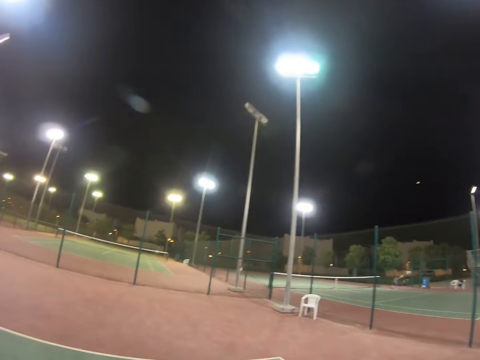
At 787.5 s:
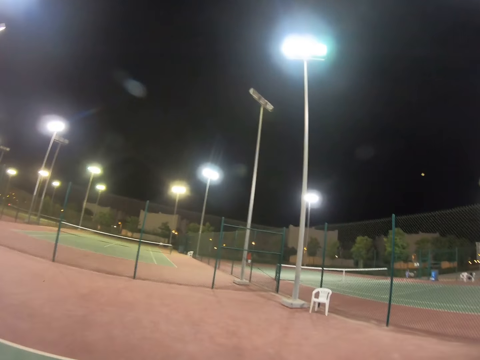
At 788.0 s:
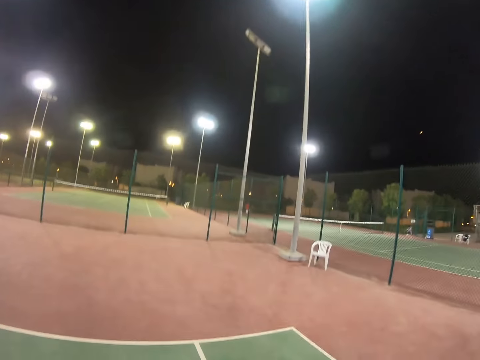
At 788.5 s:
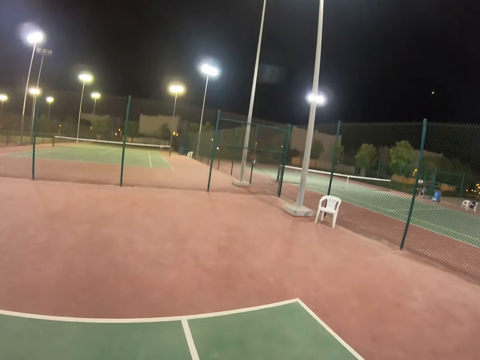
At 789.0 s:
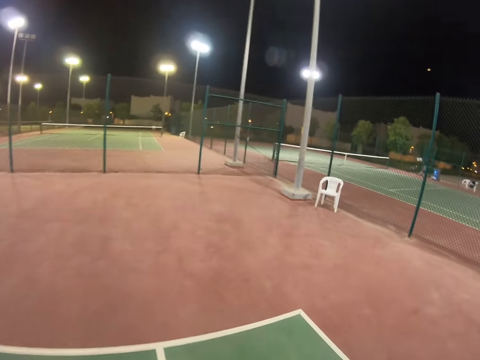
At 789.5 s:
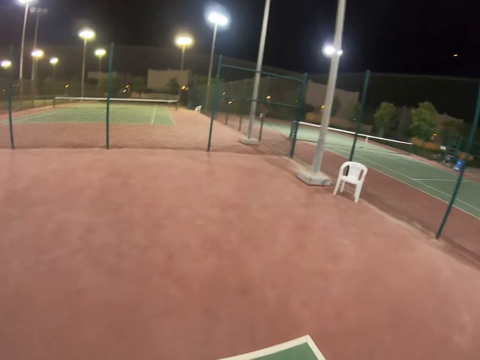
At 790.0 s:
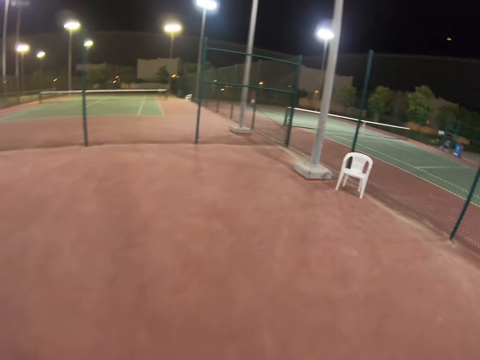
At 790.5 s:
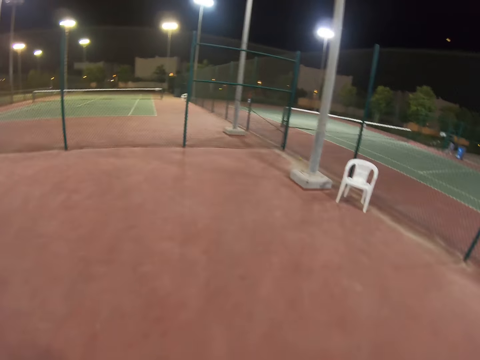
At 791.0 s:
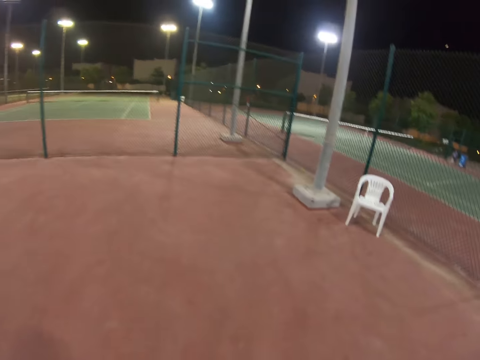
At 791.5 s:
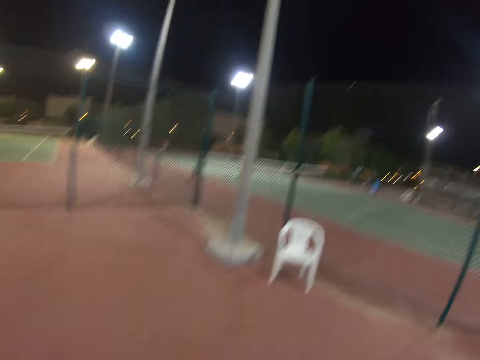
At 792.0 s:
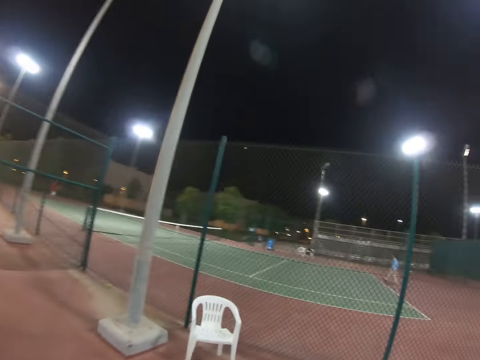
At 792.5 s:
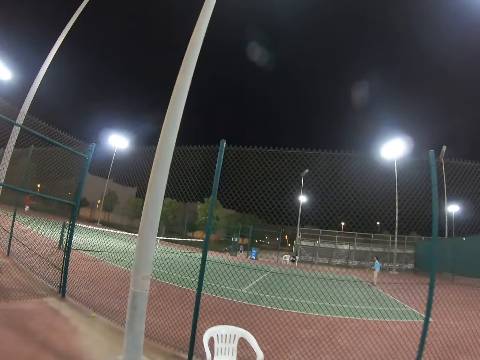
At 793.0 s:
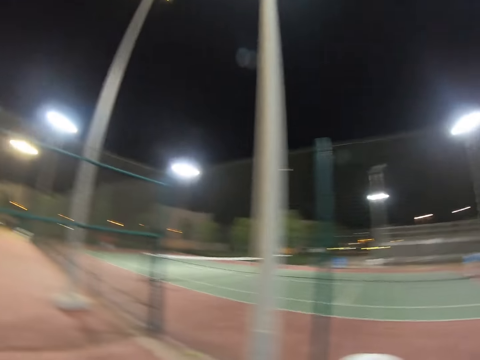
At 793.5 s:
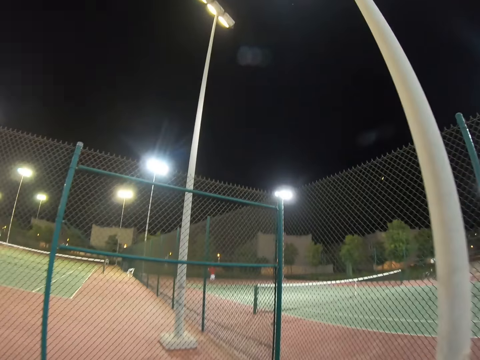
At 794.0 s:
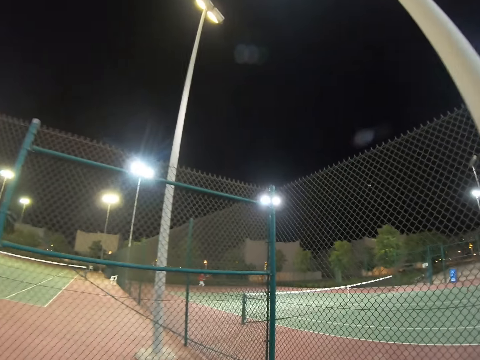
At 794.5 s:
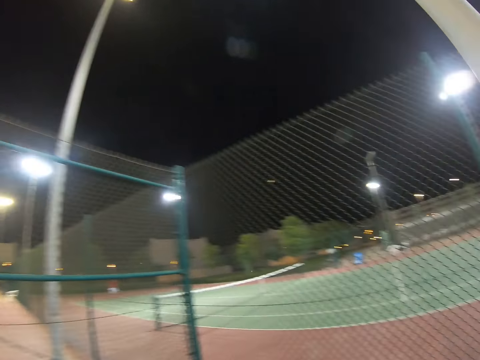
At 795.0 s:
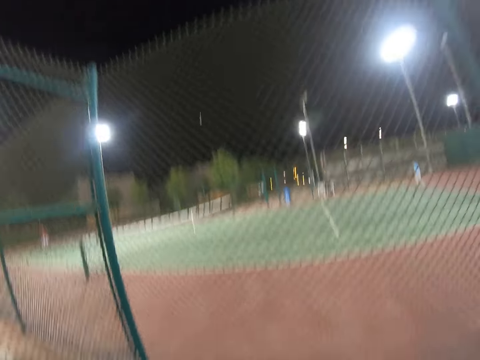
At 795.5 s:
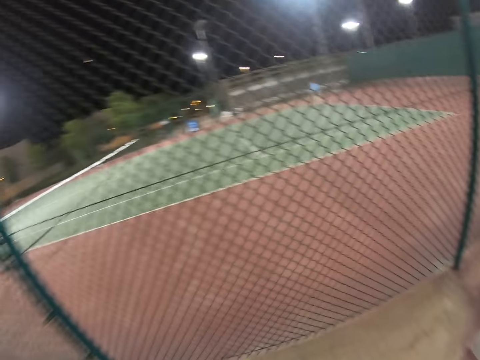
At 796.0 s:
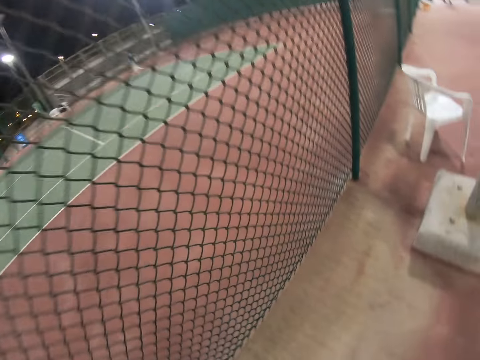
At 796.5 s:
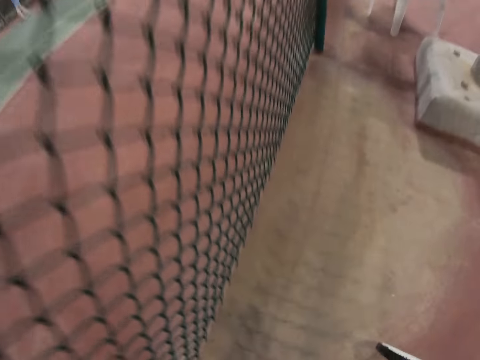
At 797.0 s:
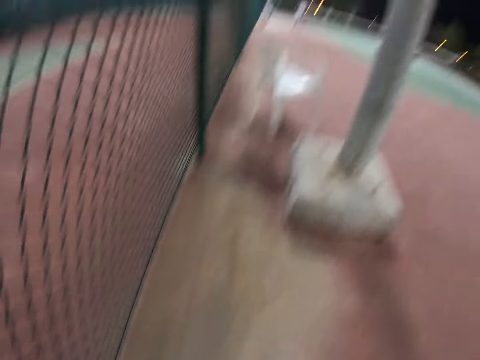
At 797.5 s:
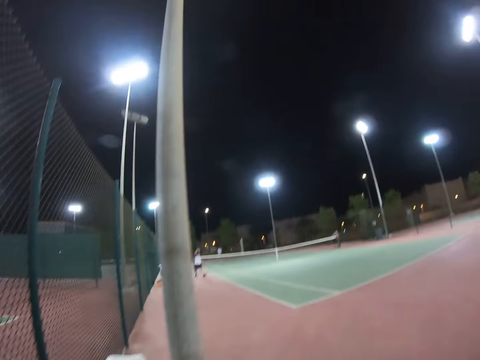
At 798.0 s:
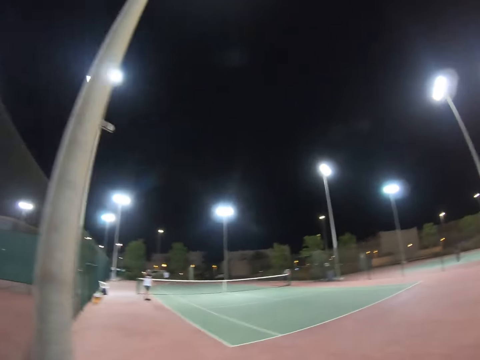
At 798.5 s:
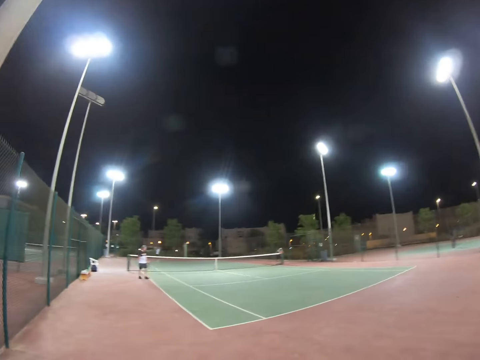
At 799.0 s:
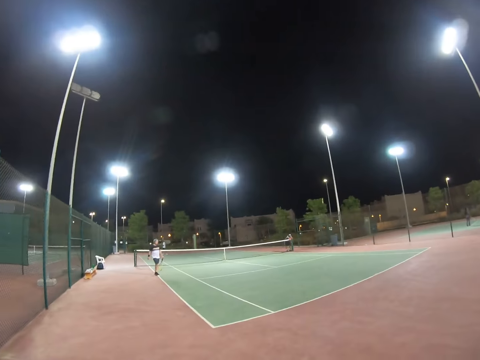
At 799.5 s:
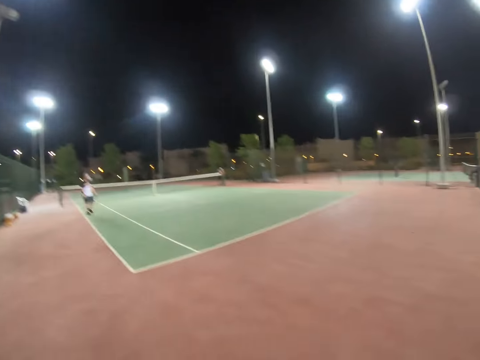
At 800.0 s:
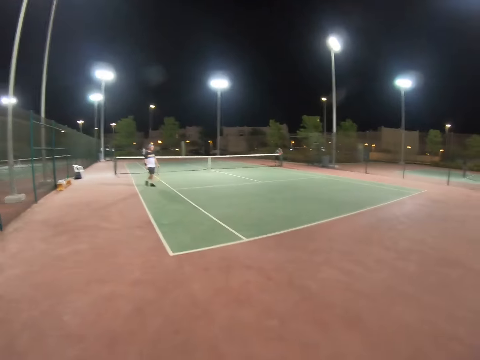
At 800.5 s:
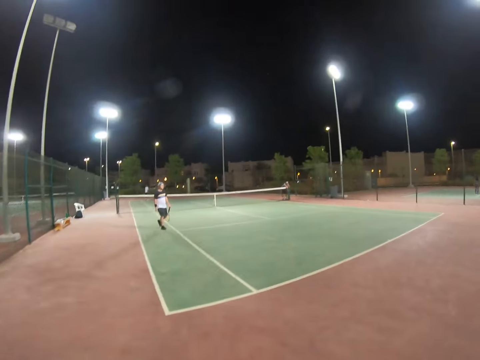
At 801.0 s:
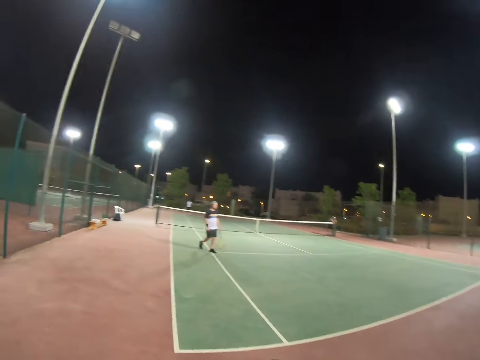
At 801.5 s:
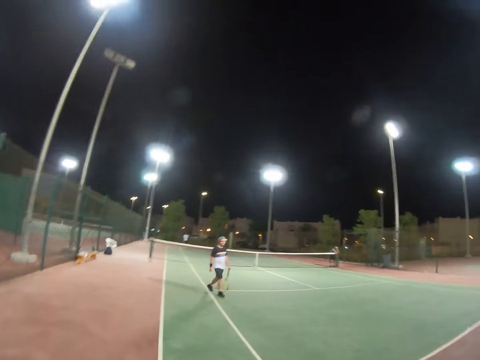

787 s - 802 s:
The camera wearer walks. A man walks in the field with a racket.

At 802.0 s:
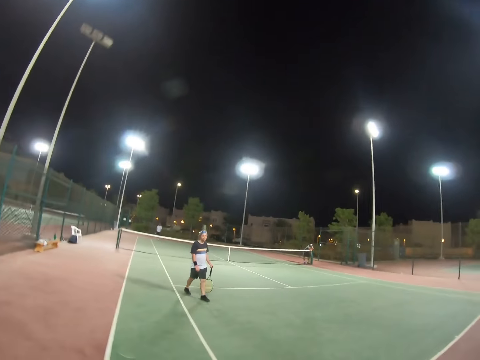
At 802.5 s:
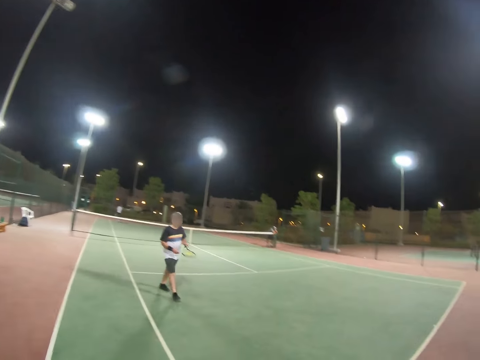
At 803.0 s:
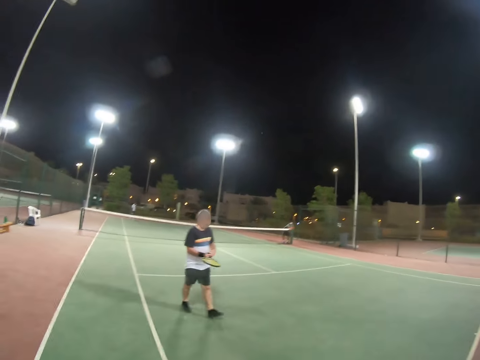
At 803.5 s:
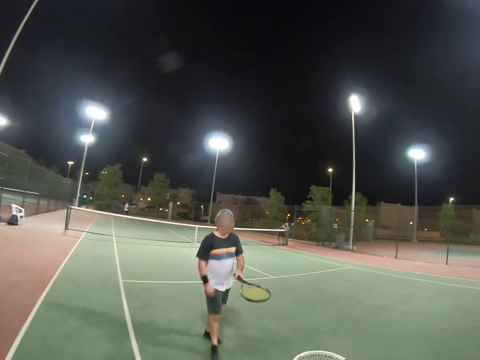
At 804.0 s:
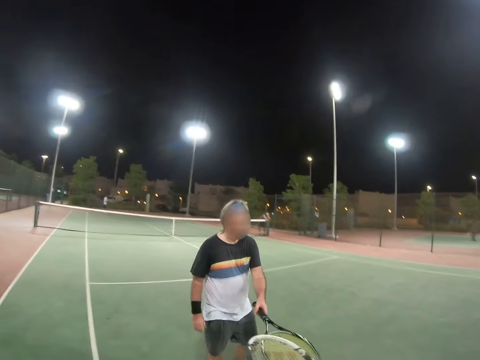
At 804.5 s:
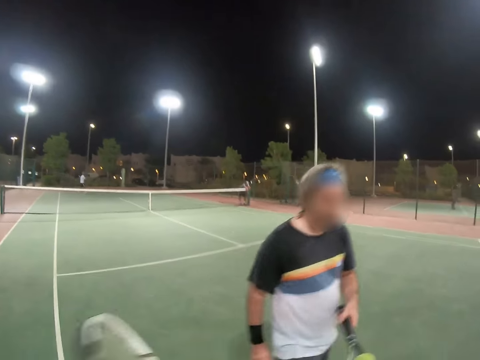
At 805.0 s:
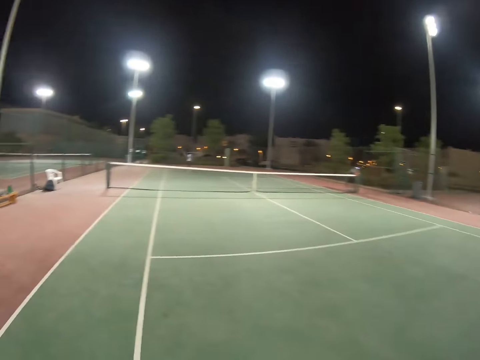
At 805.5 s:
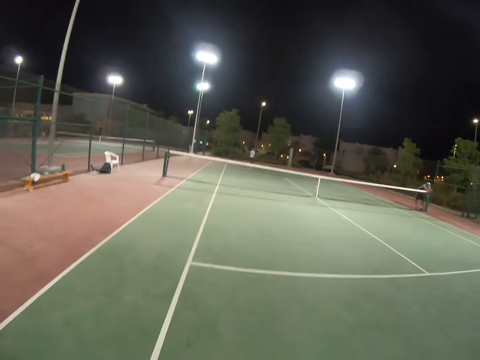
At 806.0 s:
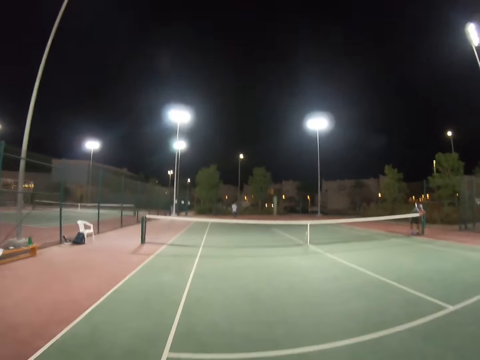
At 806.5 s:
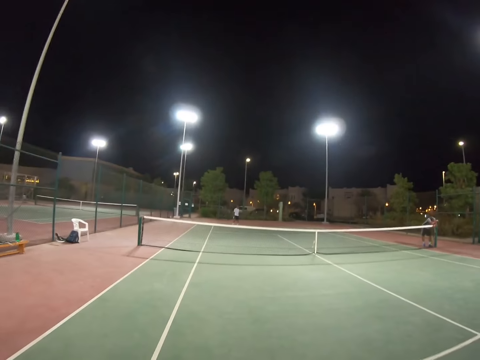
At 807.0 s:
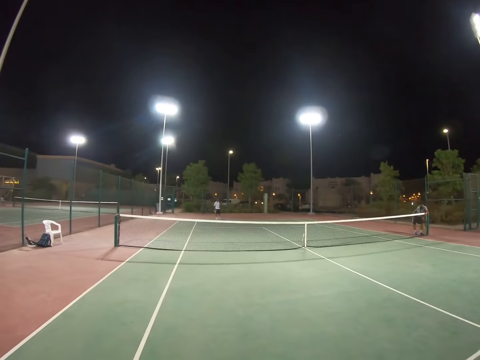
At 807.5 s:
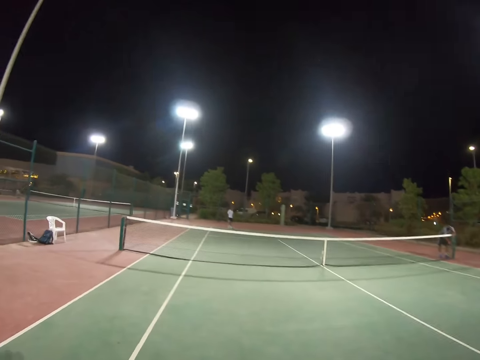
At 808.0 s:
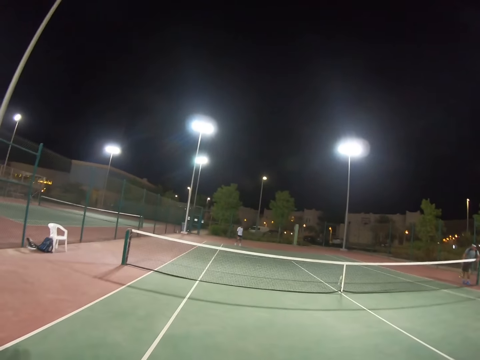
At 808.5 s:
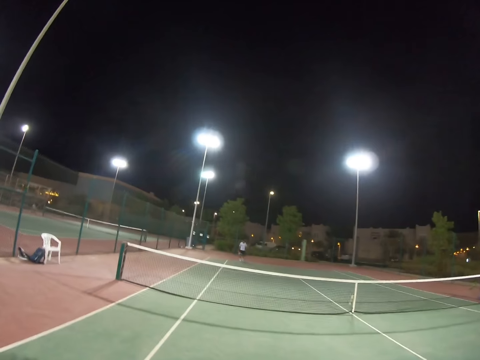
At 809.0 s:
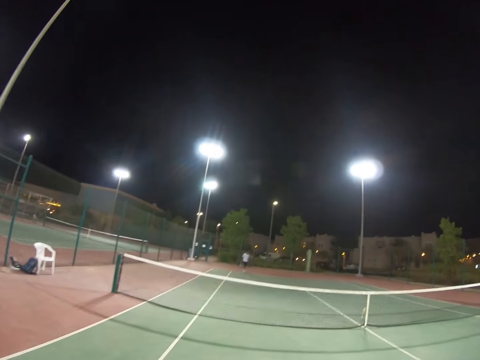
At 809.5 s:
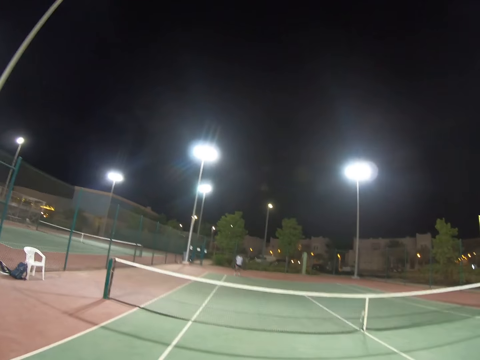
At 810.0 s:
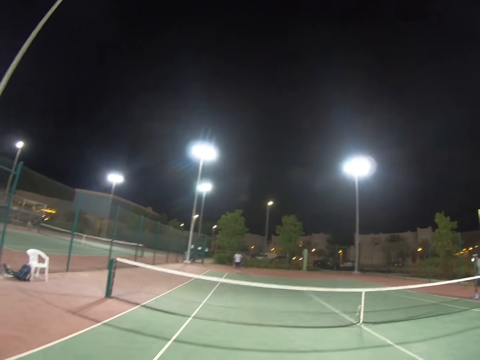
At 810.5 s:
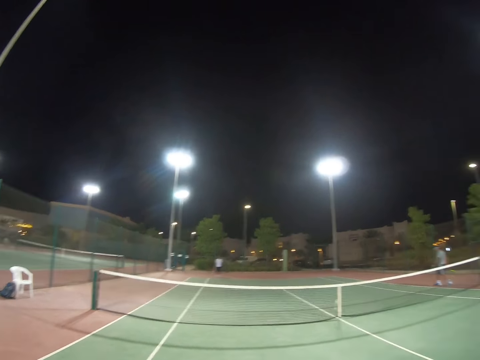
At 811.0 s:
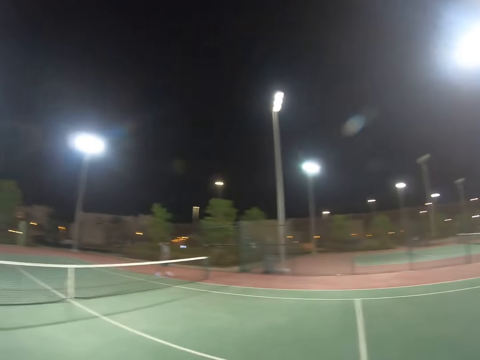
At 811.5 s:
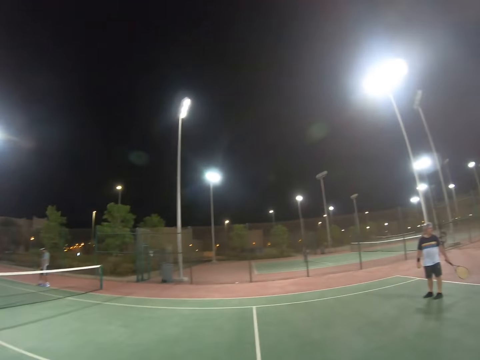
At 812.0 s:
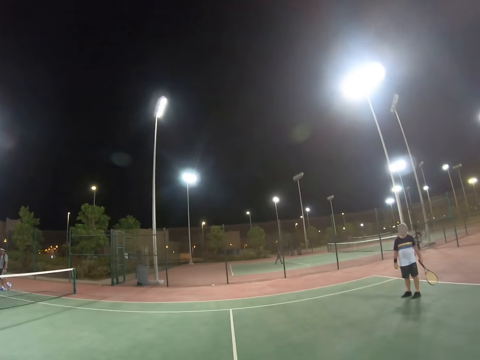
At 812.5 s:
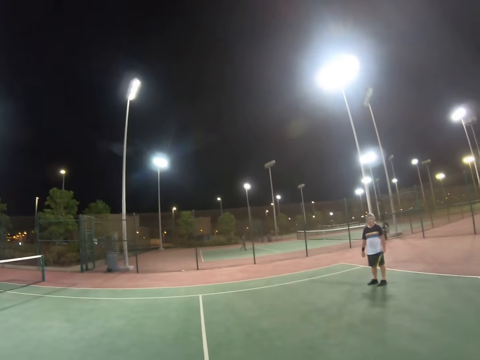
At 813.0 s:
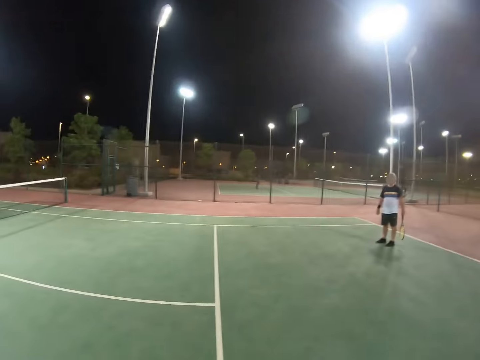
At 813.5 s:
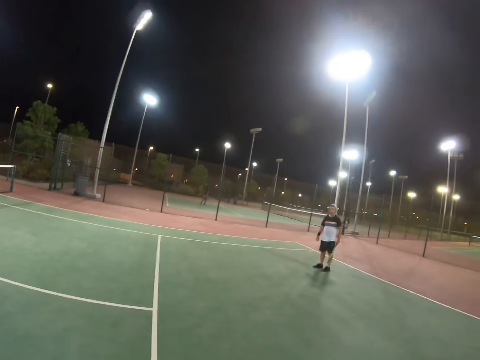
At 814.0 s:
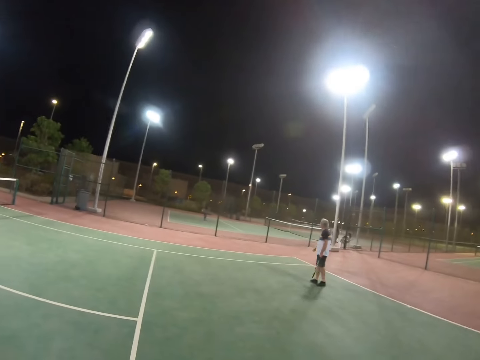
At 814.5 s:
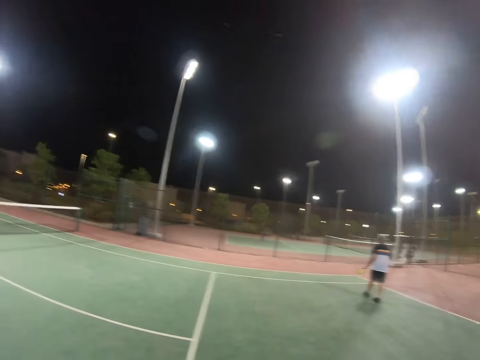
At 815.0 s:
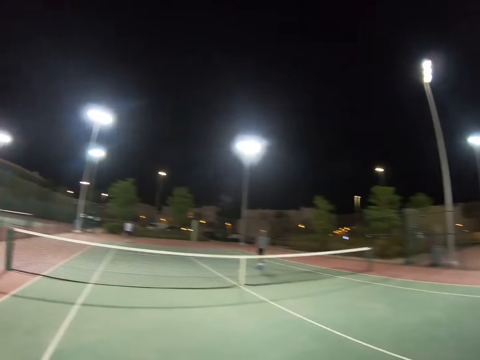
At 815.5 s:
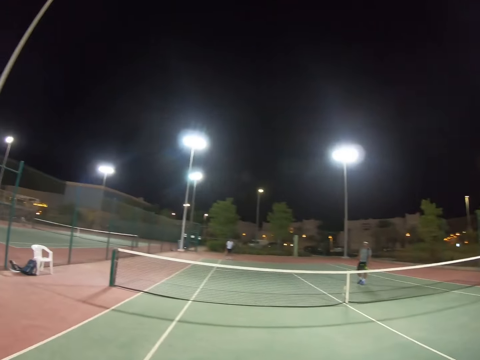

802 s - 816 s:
A man raises his racket. A person gives the camera wearer a racket. Another man leans on the net. A third man steps back. The second man walks. The person stands in the field with a racket. The first man swings his racket.
